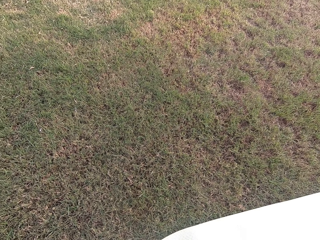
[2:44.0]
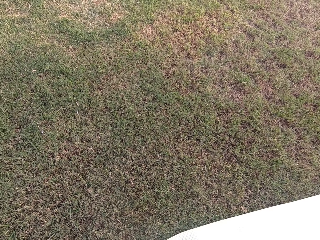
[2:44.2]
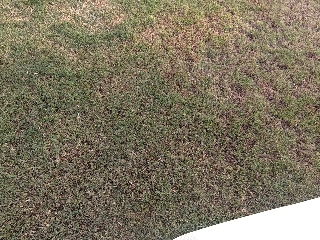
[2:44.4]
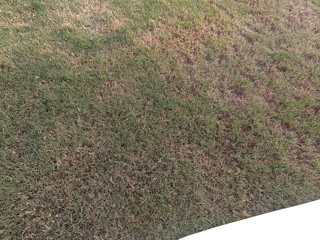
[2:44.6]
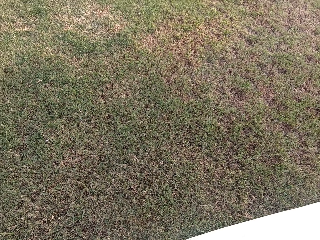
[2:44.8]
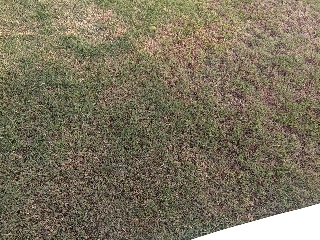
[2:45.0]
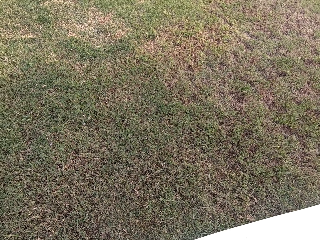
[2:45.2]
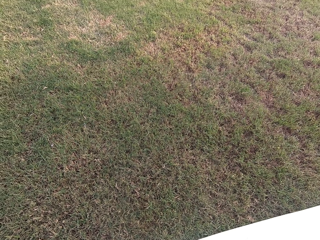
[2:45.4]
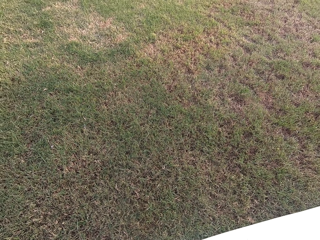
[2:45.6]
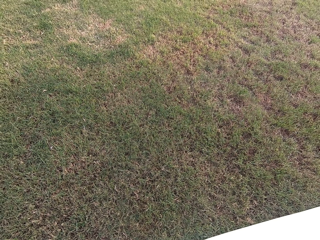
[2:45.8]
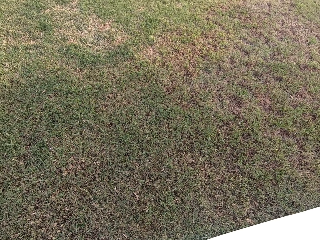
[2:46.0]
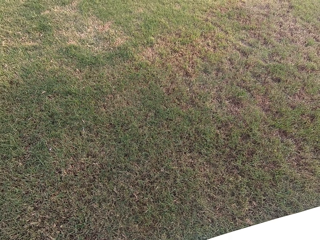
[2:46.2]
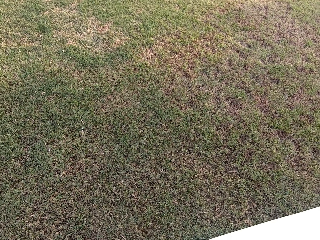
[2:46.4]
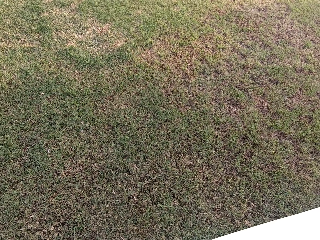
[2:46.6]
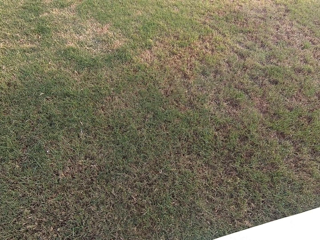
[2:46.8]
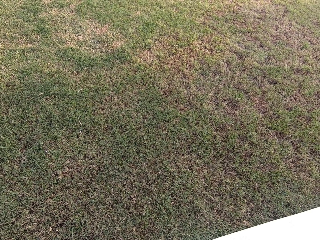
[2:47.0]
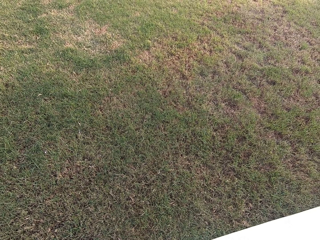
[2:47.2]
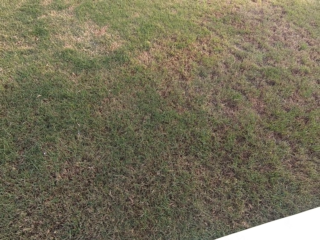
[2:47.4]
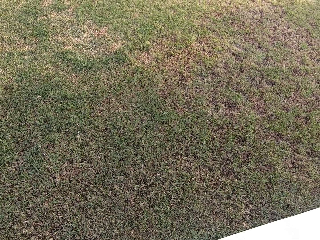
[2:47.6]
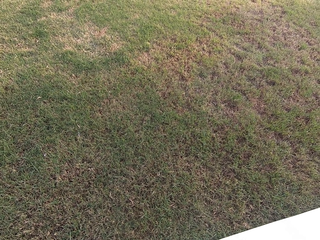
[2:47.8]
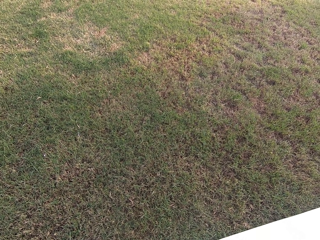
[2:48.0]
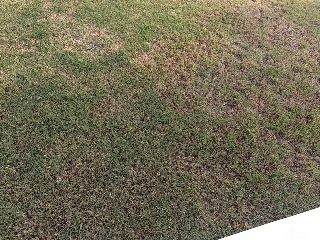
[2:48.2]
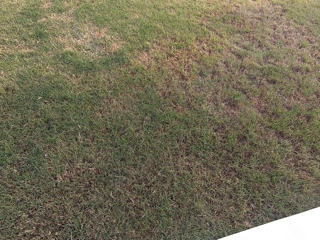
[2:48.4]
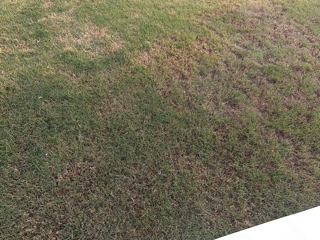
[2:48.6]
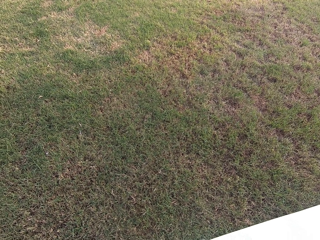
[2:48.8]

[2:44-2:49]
The camera wearer exercises on the mat.

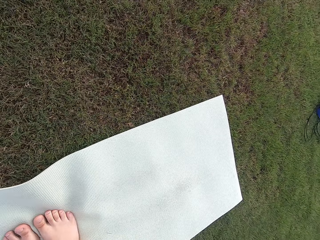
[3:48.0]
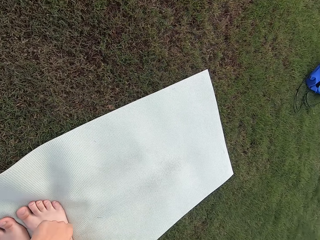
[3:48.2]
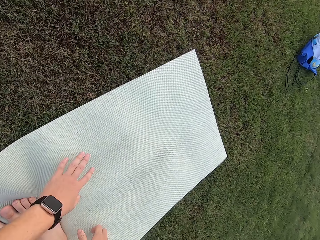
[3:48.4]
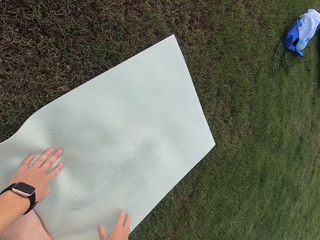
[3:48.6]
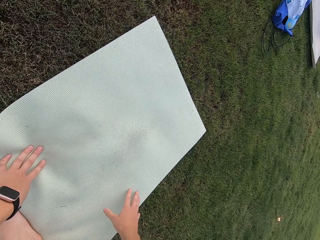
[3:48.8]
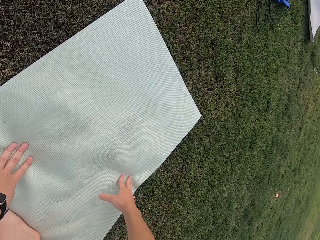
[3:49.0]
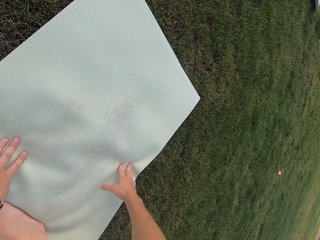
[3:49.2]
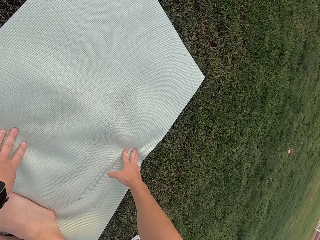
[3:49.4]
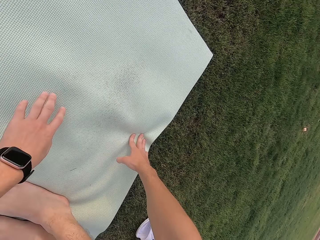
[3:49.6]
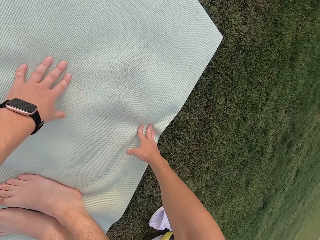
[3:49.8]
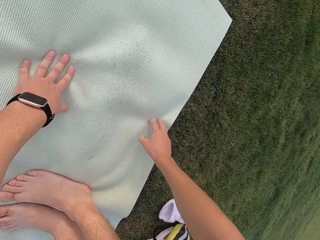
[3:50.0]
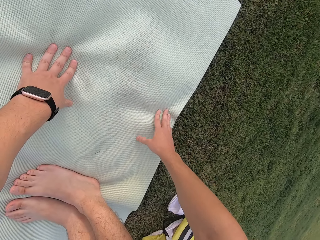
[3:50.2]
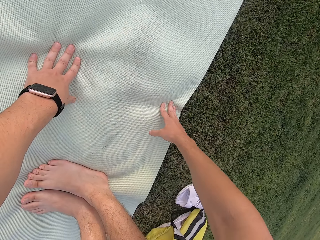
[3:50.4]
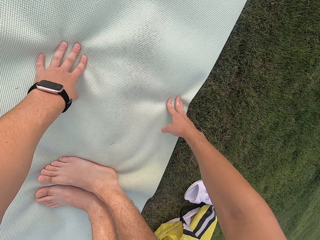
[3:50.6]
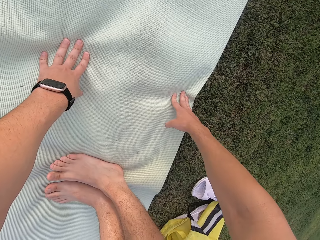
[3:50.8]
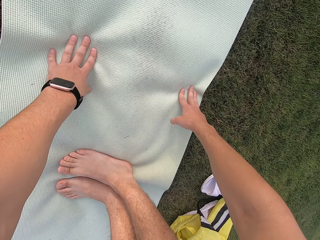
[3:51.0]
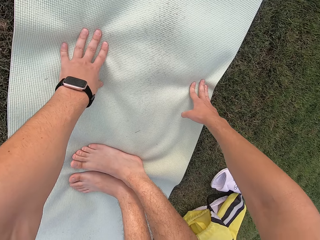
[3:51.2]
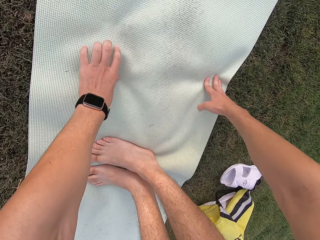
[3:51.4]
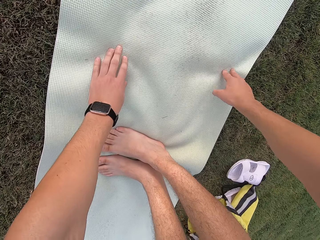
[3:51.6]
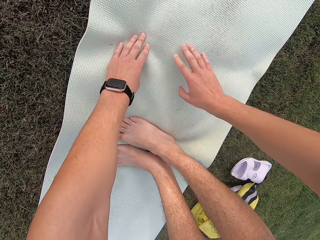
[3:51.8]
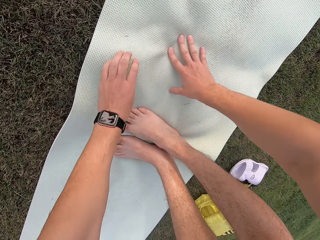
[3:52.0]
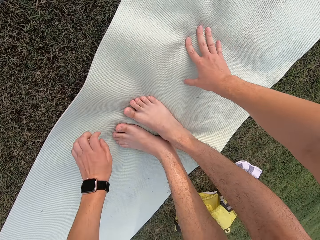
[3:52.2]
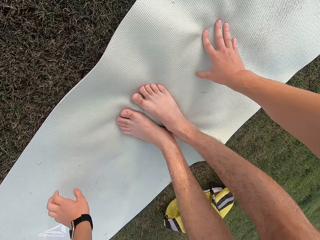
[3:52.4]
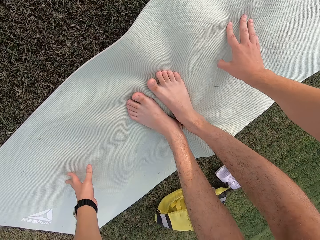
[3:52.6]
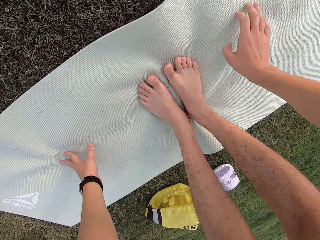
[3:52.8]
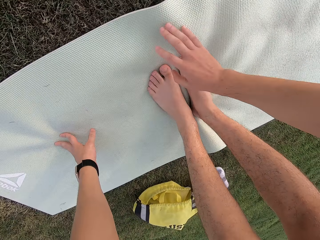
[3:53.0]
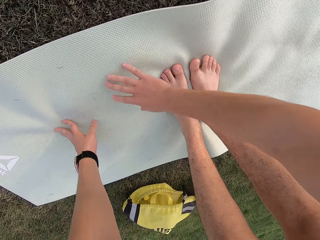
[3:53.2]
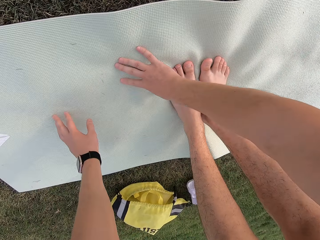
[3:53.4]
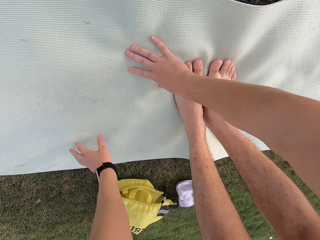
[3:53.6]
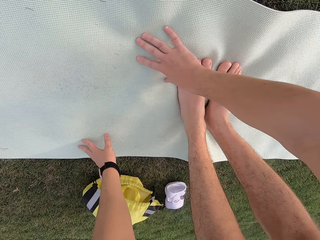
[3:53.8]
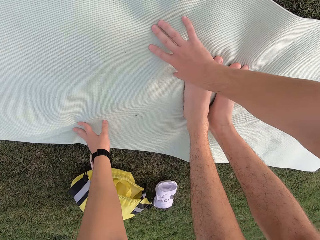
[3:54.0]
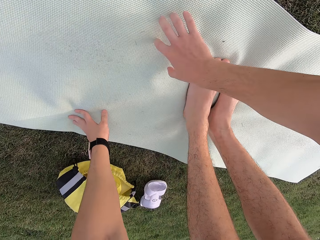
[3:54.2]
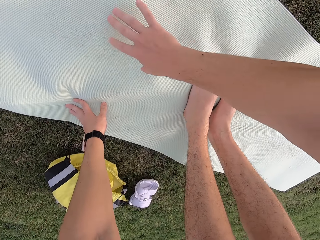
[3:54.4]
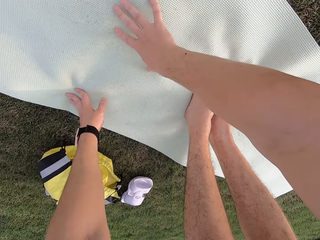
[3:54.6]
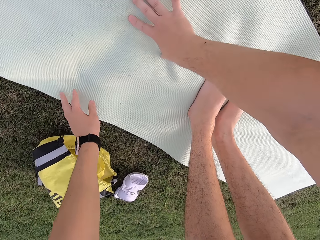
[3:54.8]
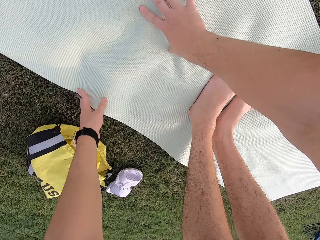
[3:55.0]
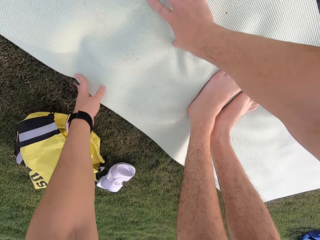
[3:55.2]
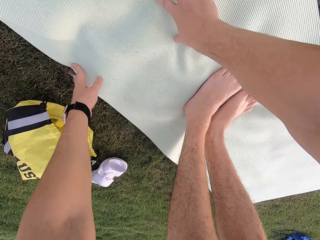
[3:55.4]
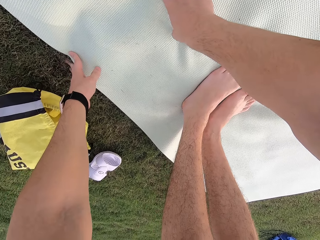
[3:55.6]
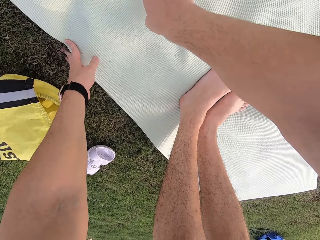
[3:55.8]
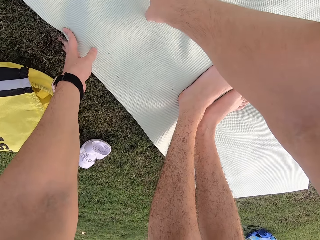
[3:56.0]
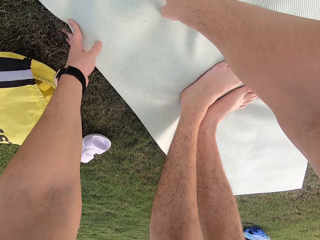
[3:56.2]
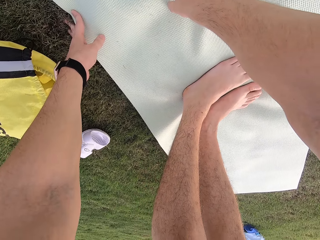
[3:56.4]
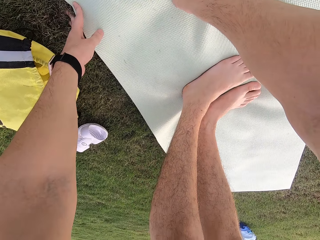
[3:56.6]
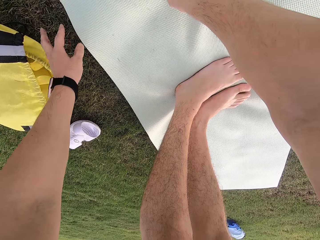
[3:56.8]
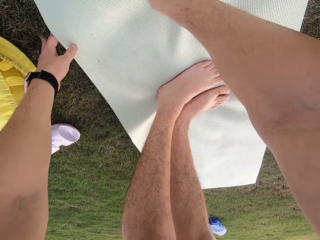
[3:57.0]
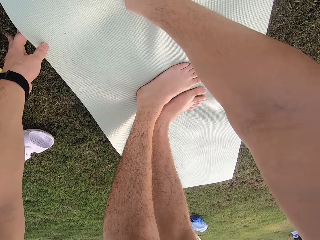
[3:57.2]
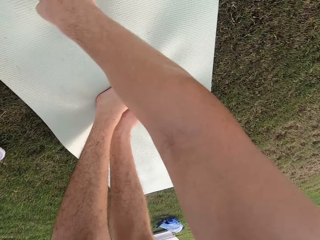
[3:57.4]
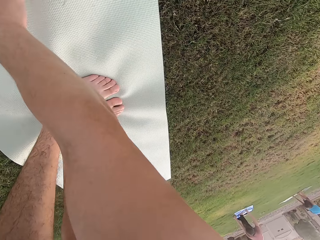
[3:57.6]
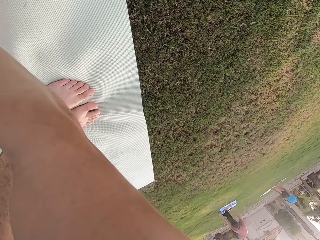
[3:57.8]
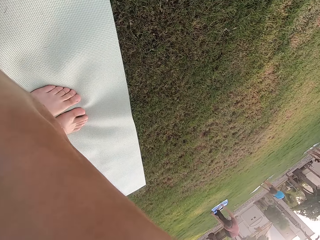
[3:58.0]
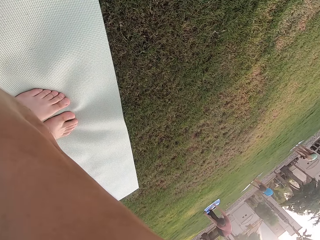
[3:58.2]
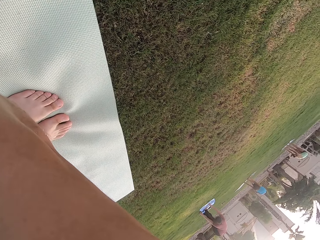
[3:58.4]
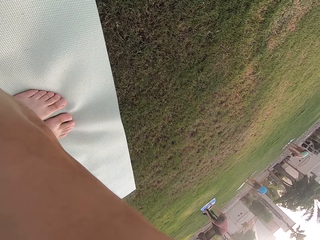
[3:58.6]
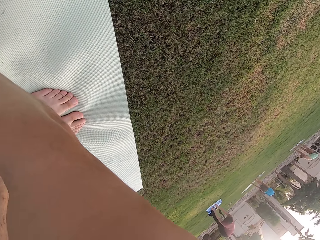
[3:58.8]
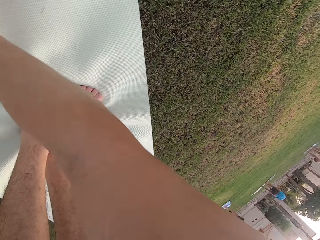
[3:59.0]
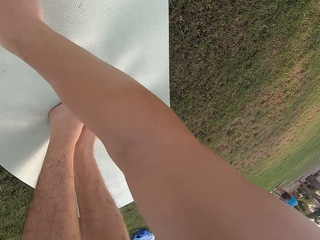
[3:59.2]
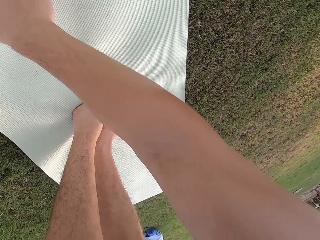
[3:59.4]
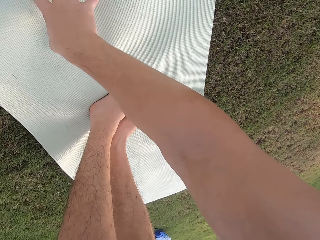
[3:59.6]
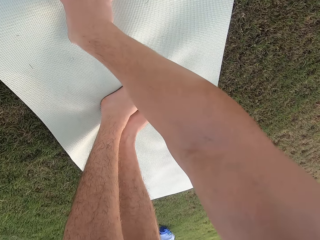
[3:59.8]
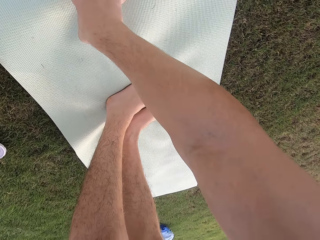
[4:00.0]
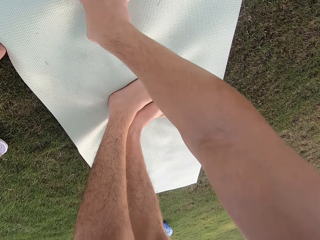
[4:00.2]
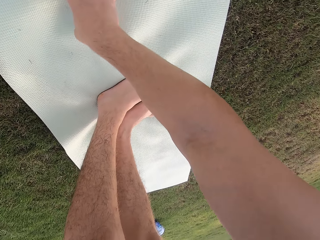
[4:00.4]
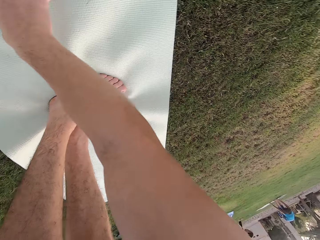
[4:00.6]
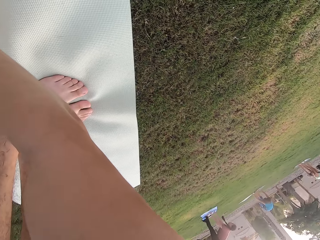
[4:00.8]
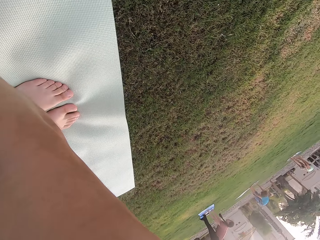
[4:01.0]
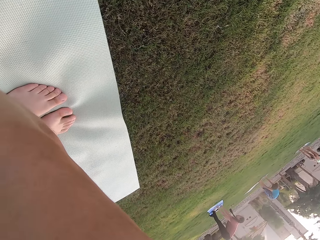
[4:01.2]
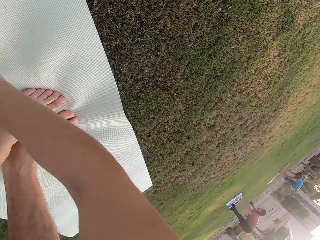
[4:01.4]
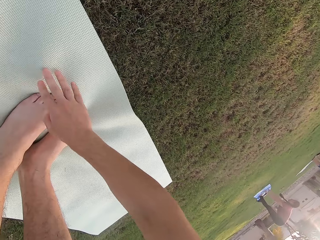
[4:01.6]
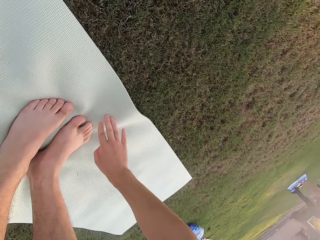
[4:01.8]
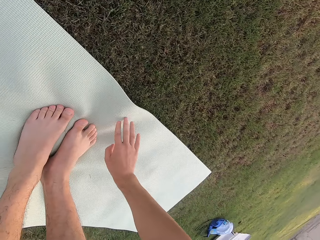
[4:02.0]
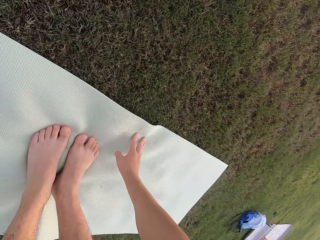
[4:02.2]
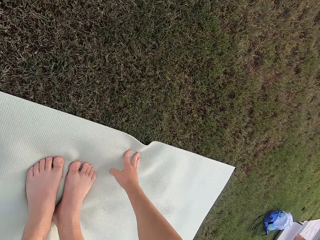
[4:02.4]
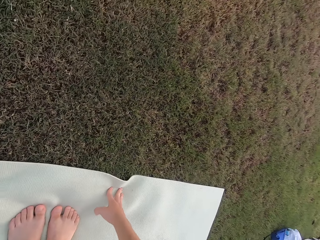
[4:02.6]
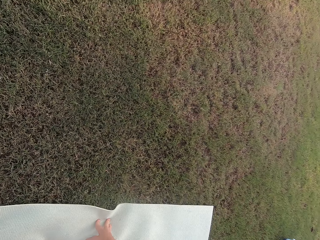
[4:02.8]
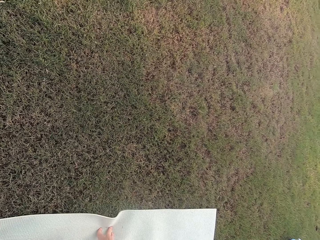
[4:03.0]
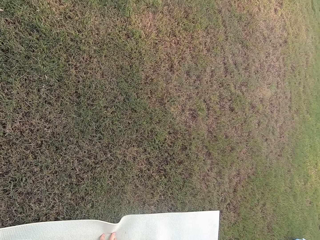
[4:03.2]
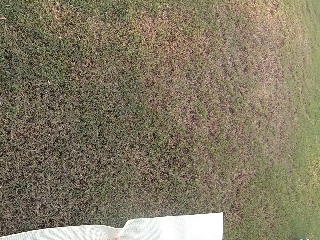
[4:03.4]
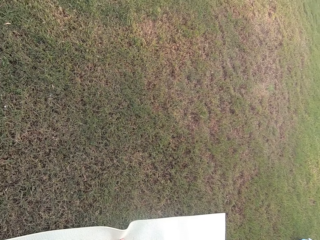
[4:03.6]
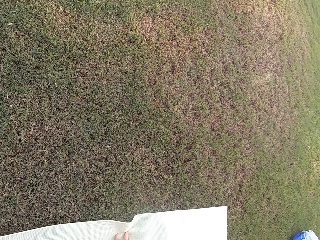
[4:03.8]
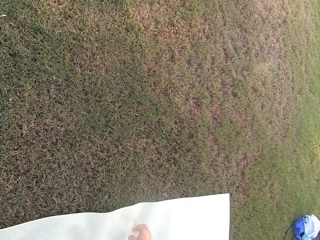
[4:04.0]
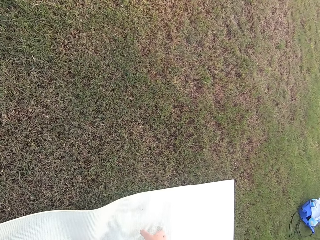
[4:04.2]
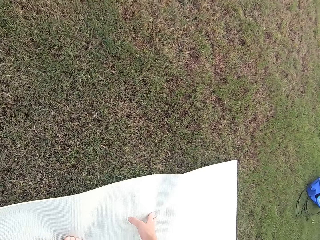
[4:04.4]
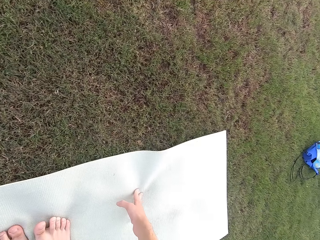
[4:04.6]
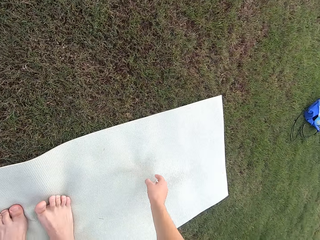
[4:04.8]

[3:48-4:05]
The camera wearer touches the mat.
